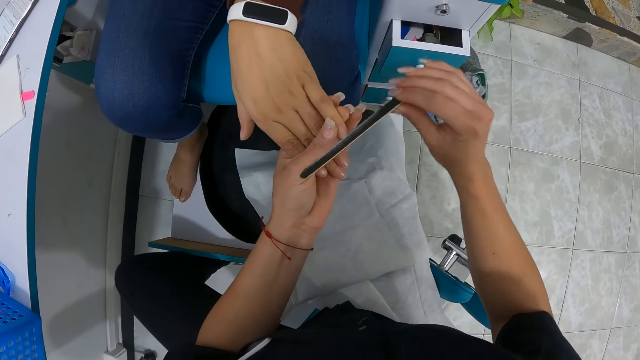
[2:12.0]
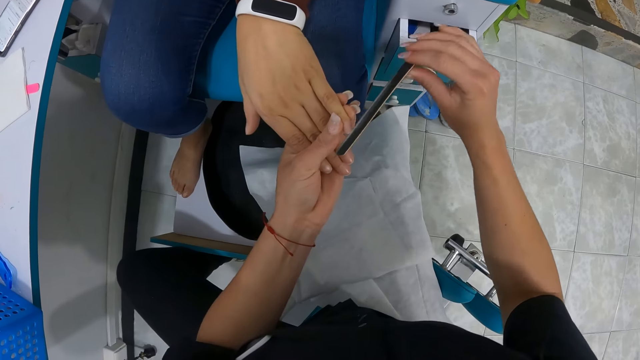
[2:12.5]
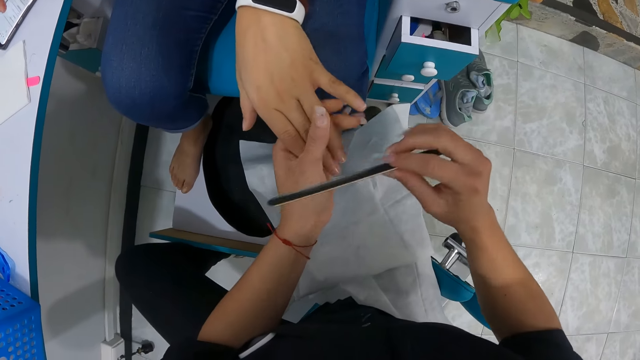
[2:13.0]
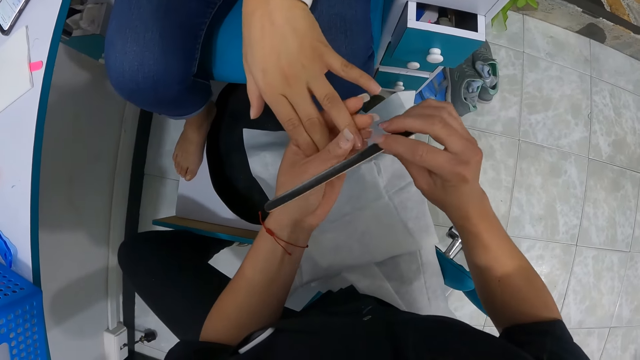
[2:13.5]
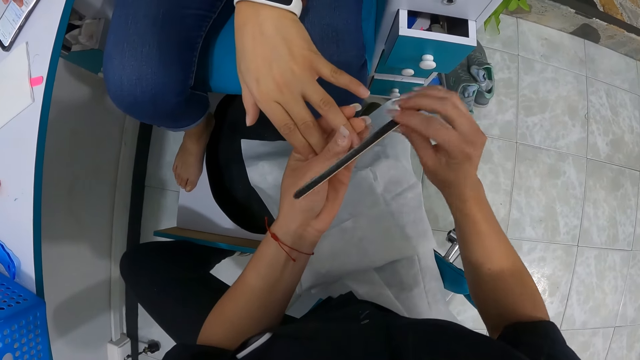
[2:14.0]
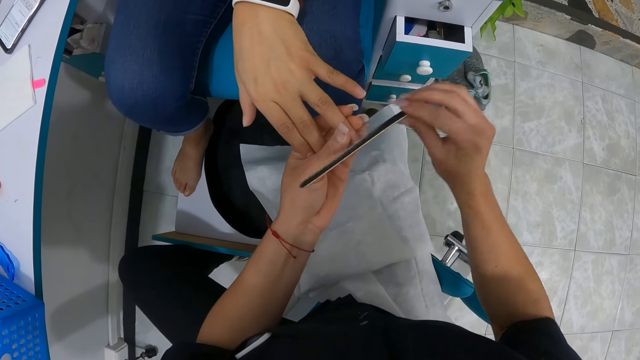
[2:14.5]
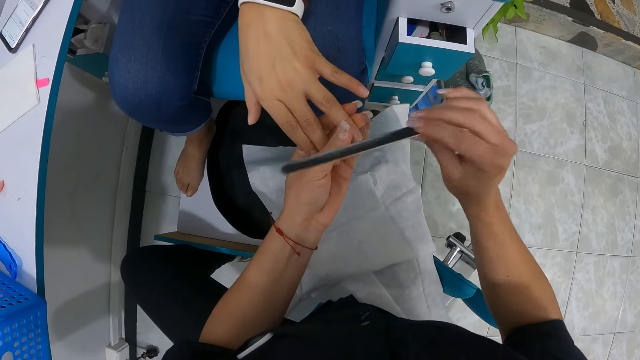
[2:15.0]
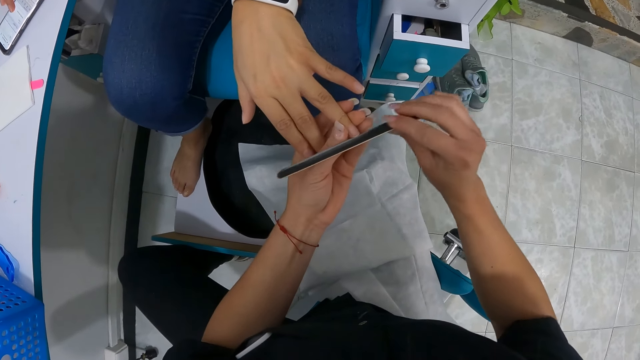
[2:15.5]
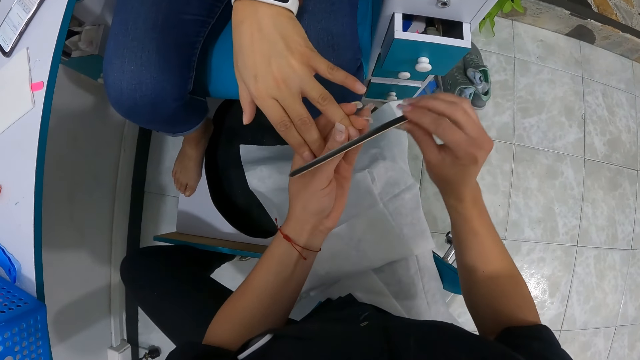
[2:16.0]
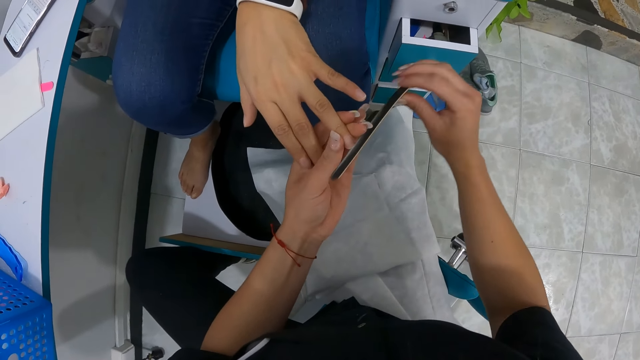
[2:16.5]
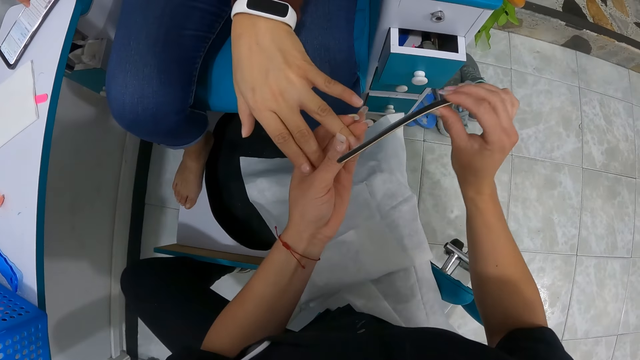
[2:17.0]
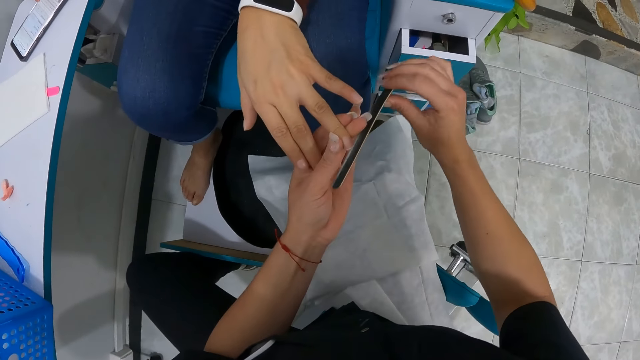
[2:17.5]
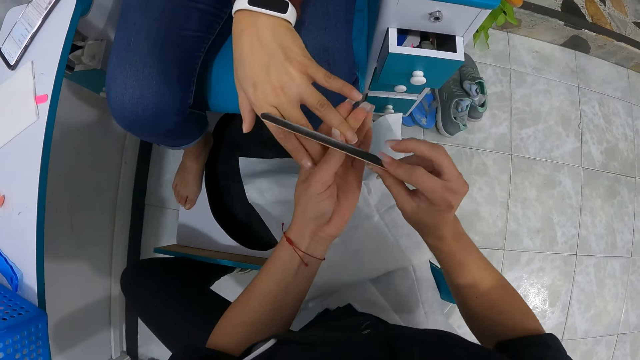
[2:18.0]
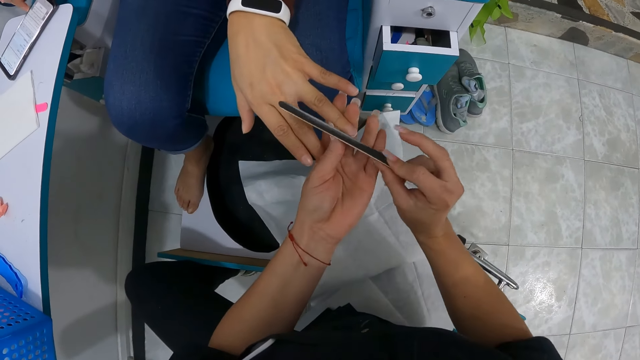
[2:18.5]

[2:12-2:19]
The woman operates a phone on the chair with her right hand.

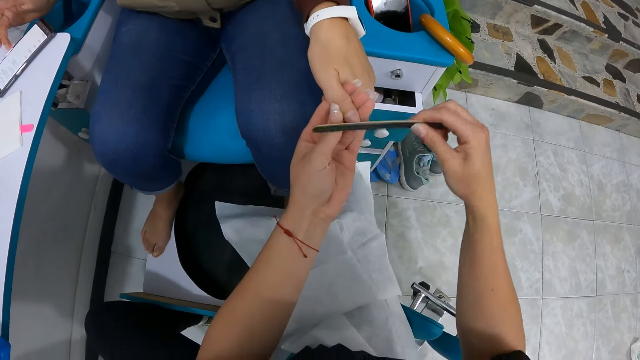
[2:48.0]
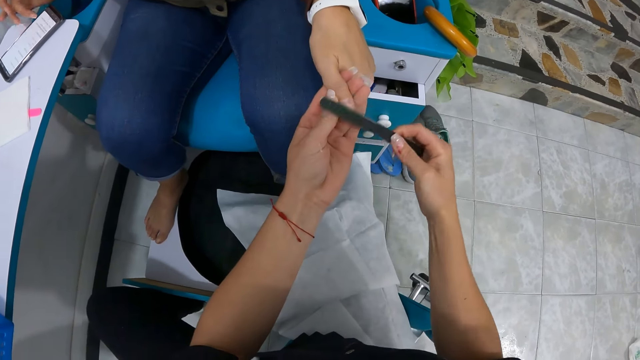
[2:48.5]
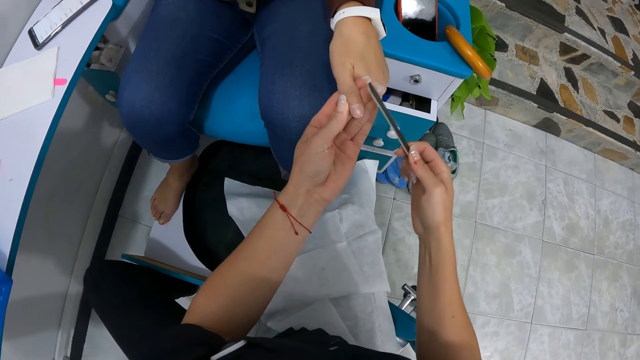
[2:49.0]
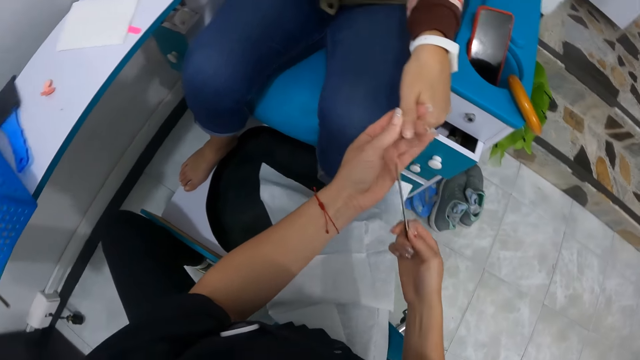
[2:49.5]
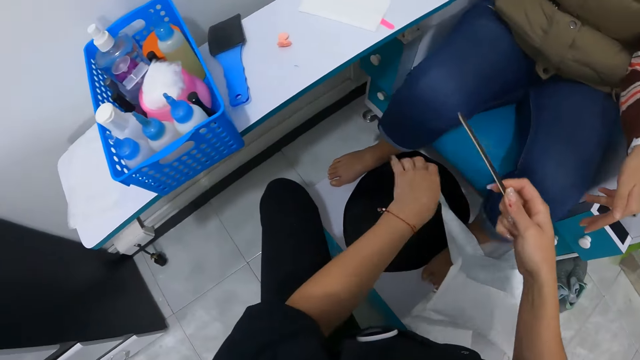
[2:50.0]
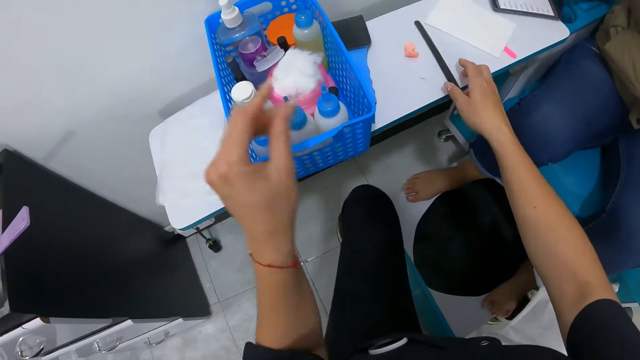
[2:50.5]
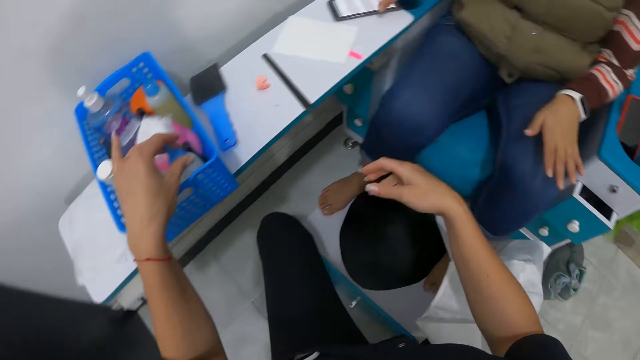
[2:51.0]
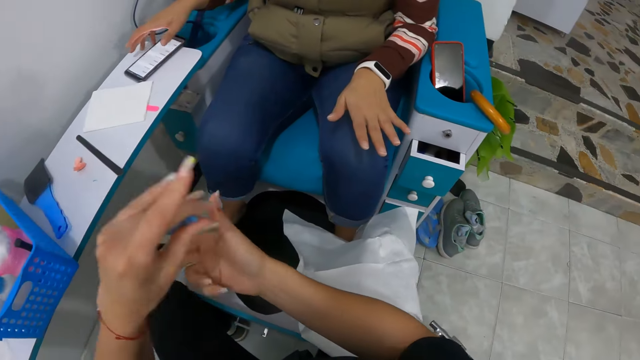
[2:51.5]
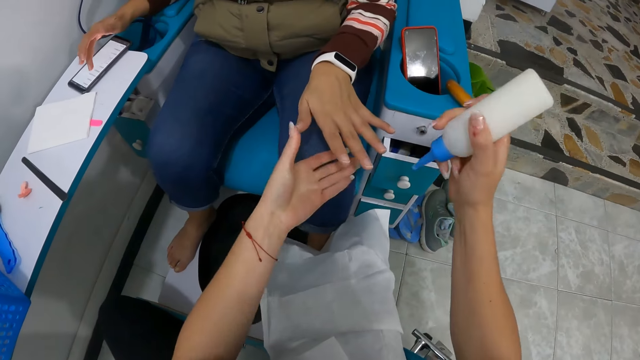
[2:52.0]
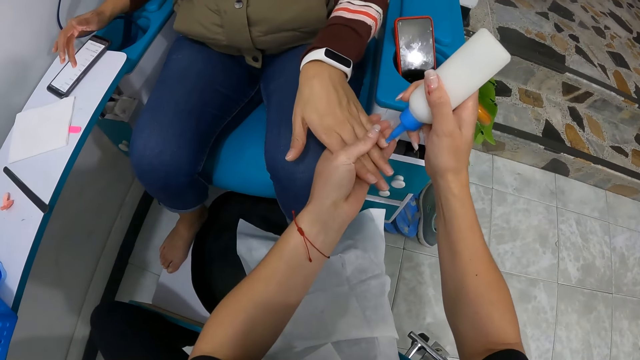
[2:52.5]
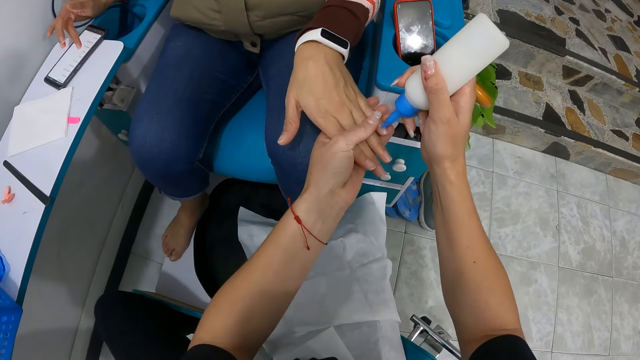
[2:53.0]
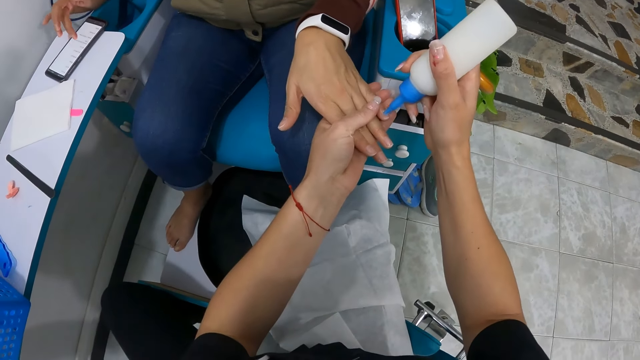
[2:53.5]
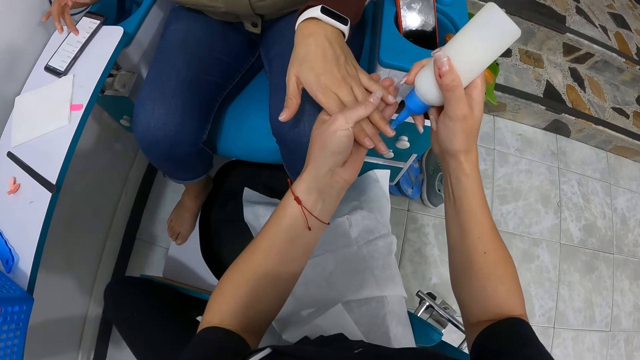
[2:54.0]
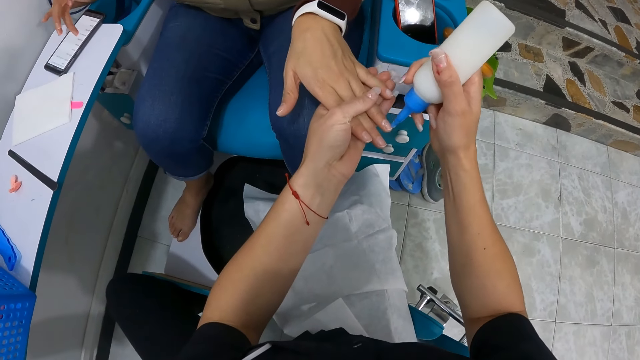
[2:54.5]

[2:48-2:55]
The camera wearer moves the nail file or nail filer. She drops the nail filer on the chair with her right hand. She picks the bottle of nail cleanser from the basket on the chair with her left hand. She passes the bottle of nail cleanser from her left hand to her right hand. She holds the woman's left hand with her left hand. She applies the bottle of nail cleanser on the woman's left hand nails with her right hand.

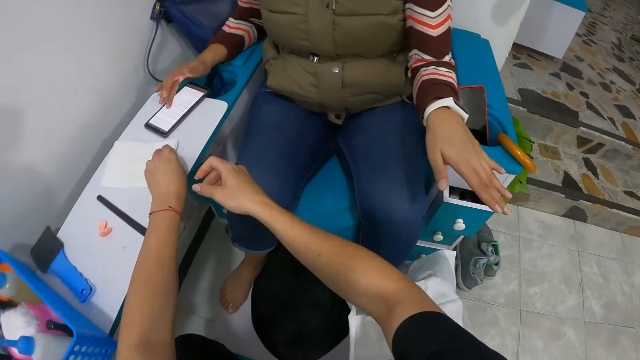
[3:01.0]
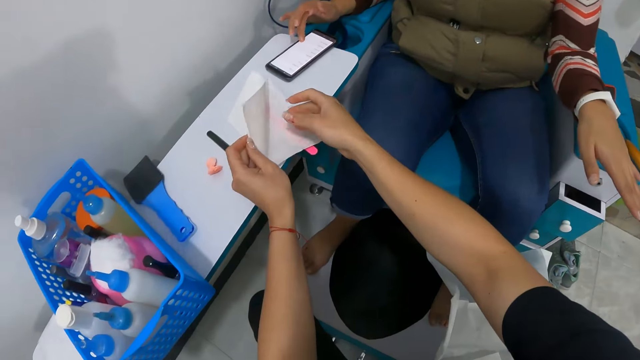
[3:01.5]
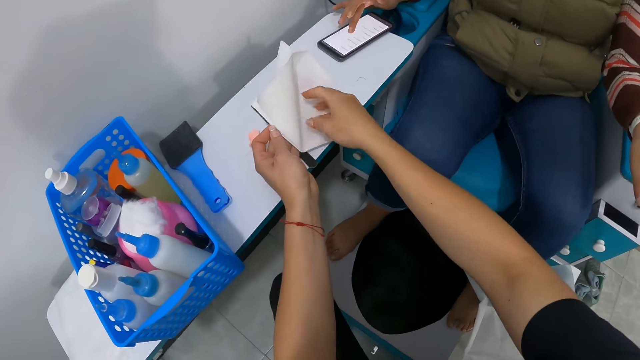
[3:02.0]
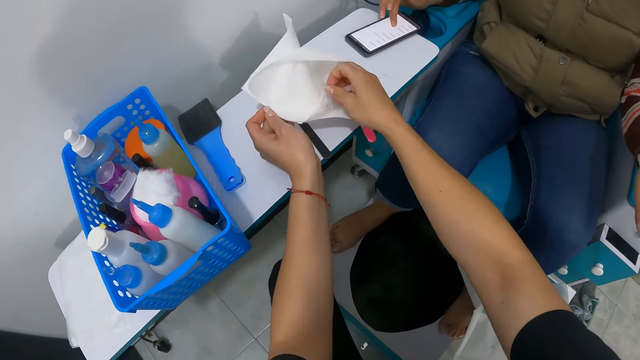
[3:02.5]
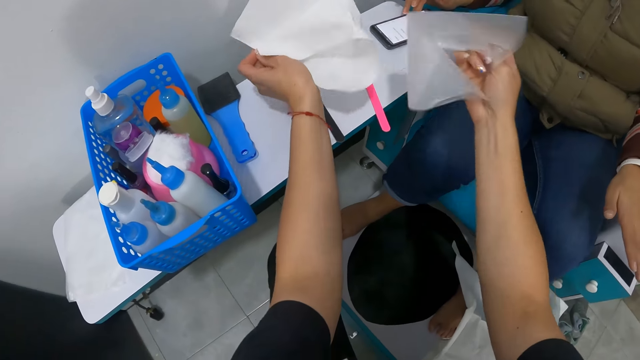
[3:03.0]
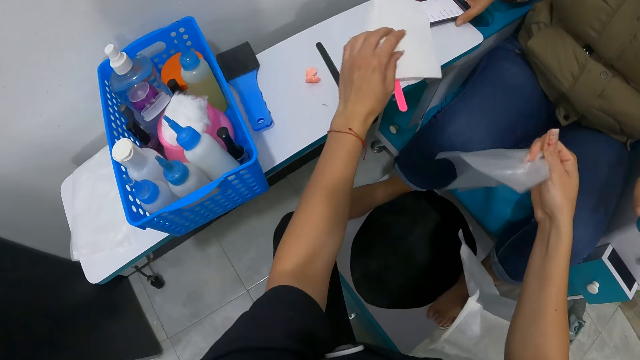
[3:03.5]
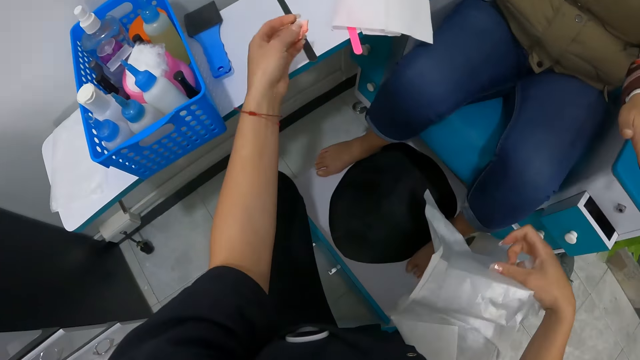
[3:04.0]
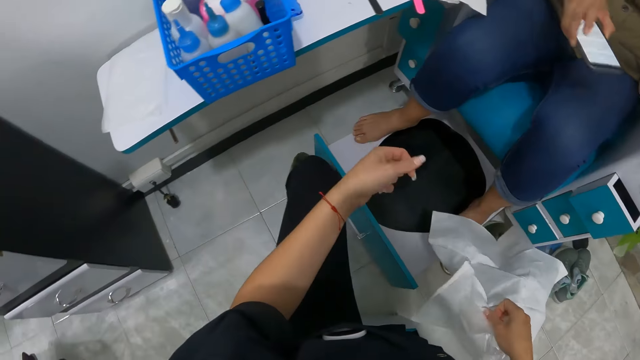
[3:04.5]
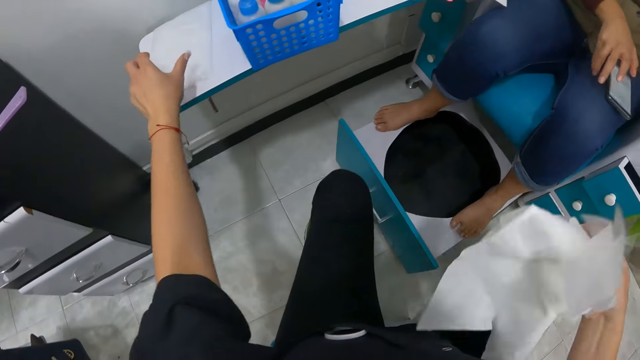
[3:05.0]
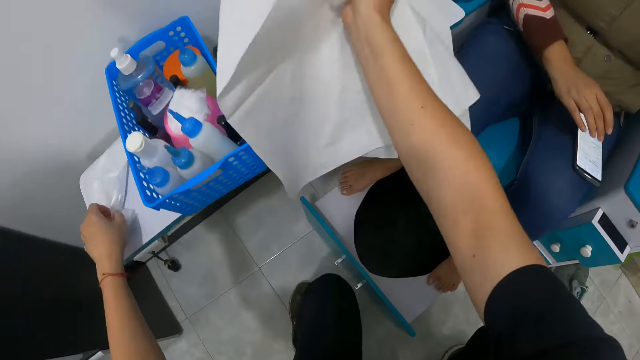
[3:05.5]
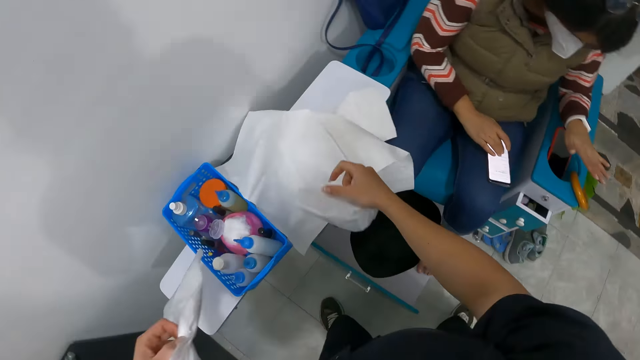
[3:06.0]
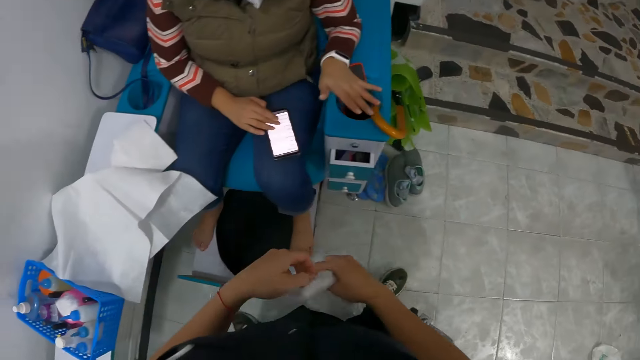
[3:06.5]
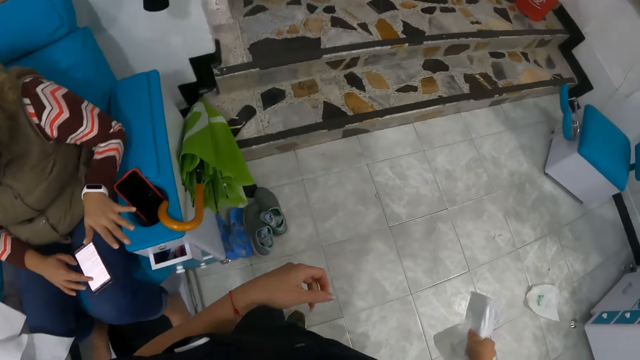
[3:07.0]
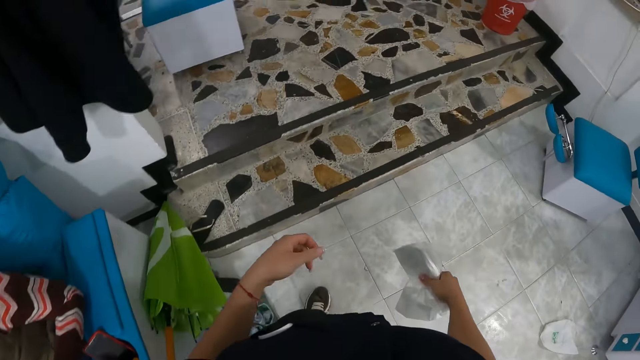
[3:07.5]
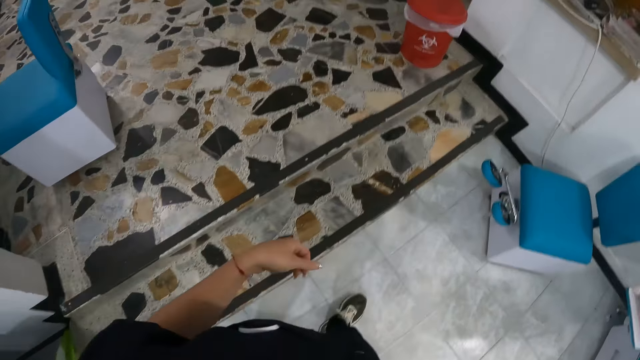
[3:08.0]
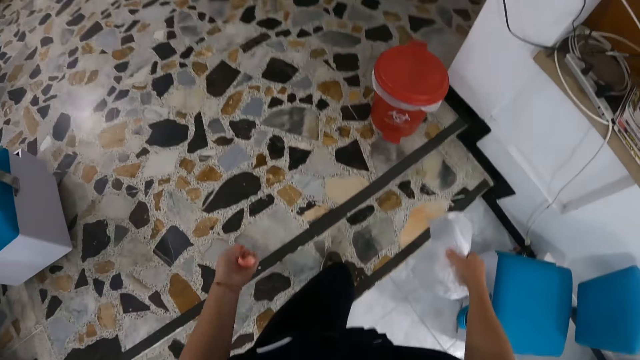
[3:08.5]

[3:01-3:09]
The camera wearer picks a piece of paper from the table. She removes a polythene bag from the paper on the chair with her right hand. She drops the polythene bag on the chair with her left hand. She picks the tissue from the chair with her left hand. She removes the piece of towel from her lap. She picks the white paper on her right leg with her right hand. She moves her hands. She picks the polythene bag from the chair with her left hand. She drops the white paper on the chair with her right hand. She picks a piece of serviette from the table and places the piece of serviette on the table. She passes the polythene bag from her left hand to her right hand. She moves her hands. She walks to a kitchen.
